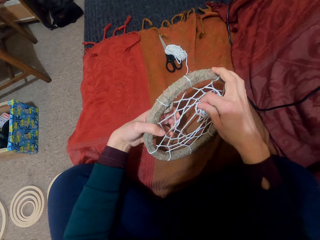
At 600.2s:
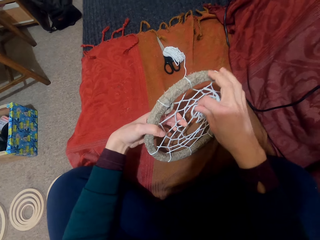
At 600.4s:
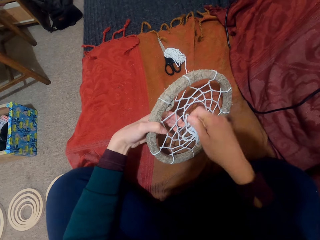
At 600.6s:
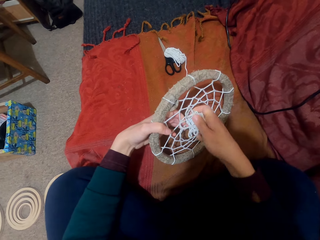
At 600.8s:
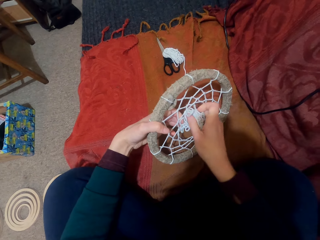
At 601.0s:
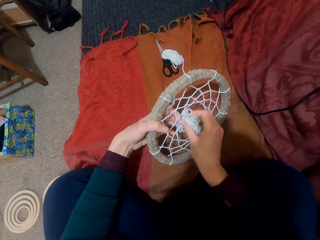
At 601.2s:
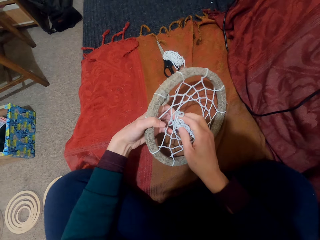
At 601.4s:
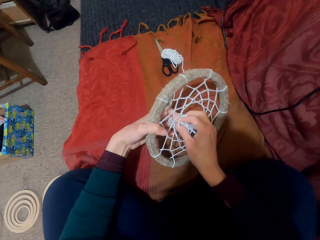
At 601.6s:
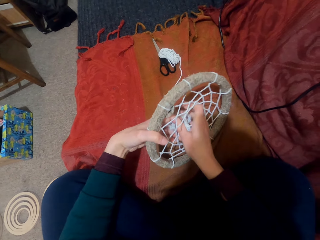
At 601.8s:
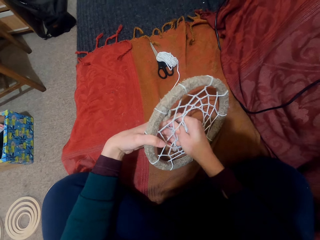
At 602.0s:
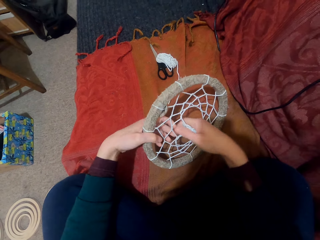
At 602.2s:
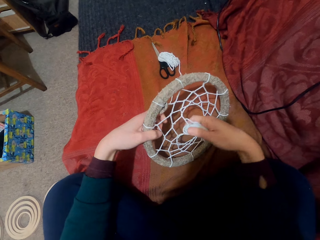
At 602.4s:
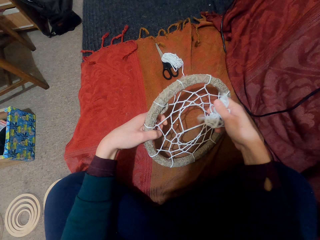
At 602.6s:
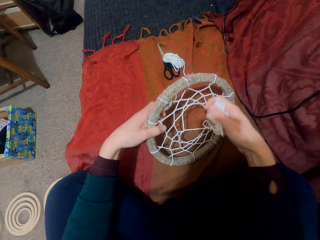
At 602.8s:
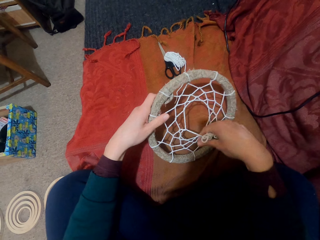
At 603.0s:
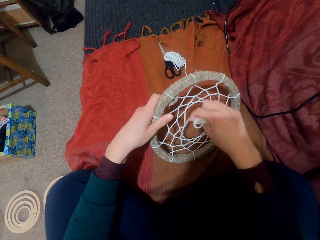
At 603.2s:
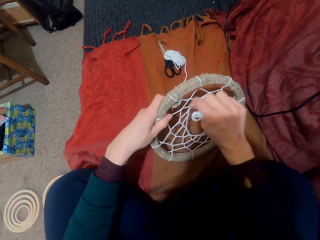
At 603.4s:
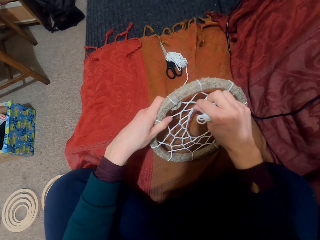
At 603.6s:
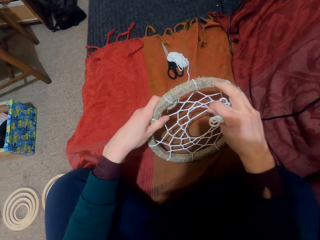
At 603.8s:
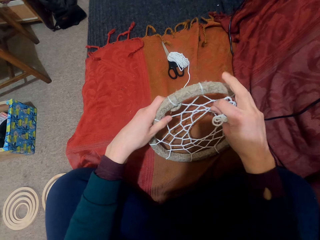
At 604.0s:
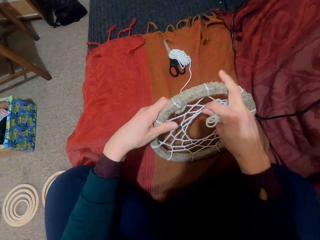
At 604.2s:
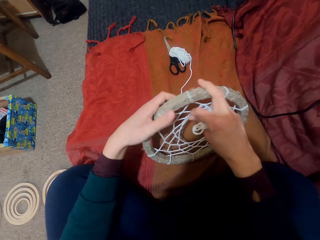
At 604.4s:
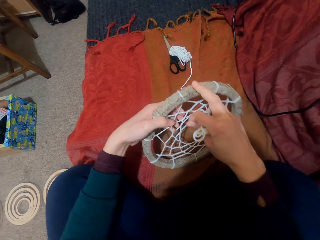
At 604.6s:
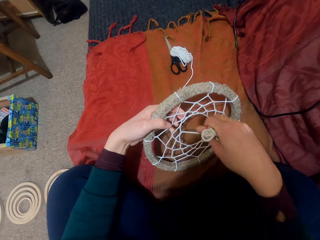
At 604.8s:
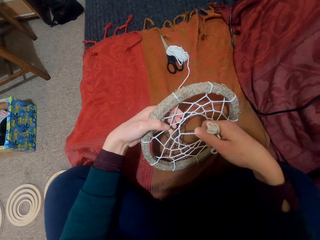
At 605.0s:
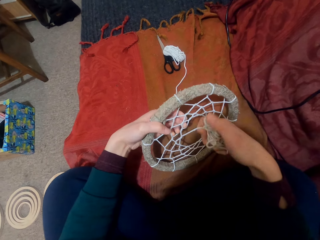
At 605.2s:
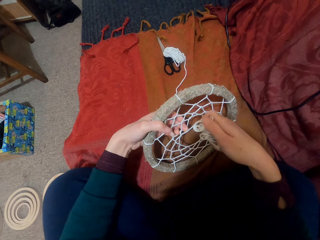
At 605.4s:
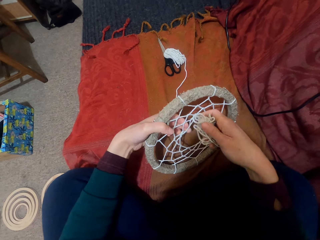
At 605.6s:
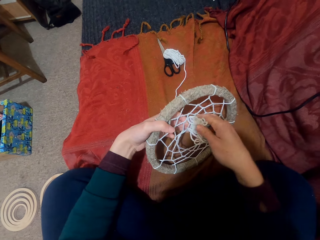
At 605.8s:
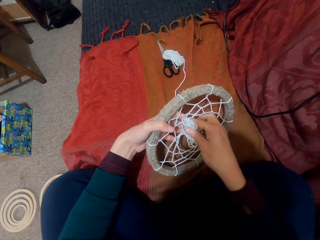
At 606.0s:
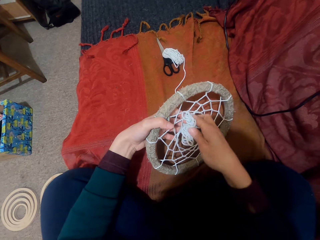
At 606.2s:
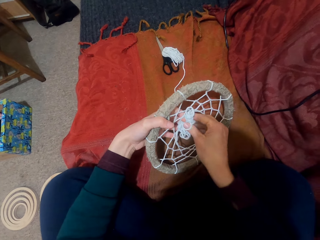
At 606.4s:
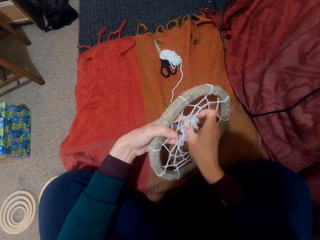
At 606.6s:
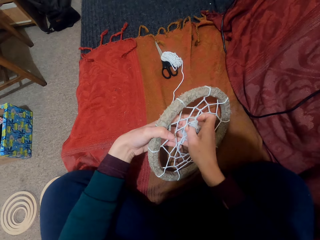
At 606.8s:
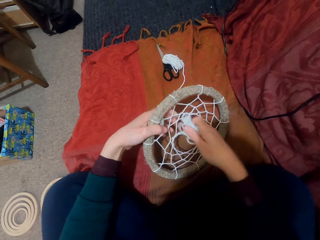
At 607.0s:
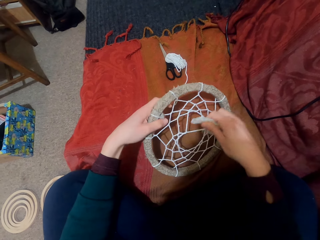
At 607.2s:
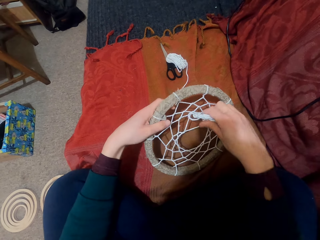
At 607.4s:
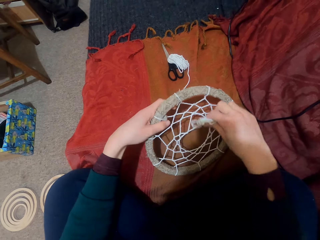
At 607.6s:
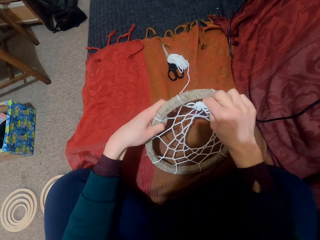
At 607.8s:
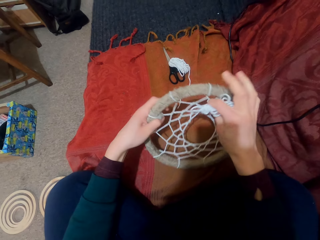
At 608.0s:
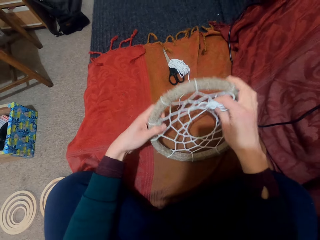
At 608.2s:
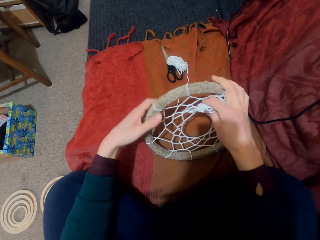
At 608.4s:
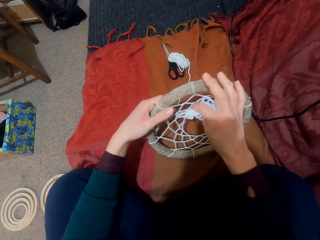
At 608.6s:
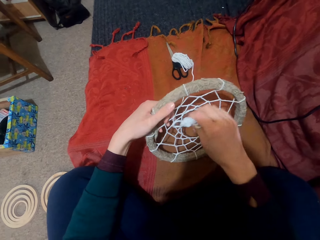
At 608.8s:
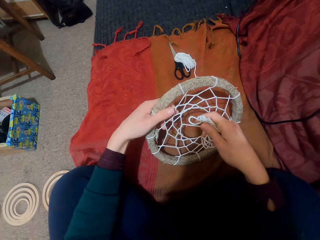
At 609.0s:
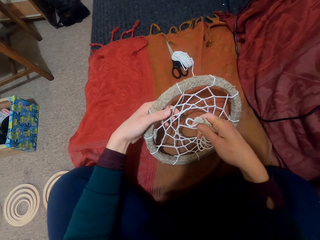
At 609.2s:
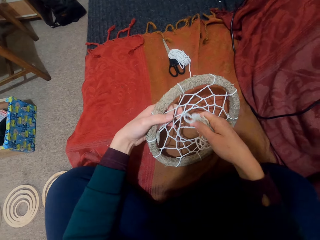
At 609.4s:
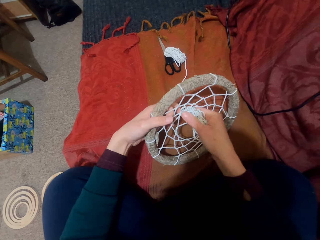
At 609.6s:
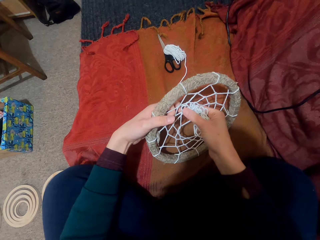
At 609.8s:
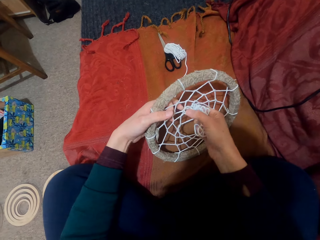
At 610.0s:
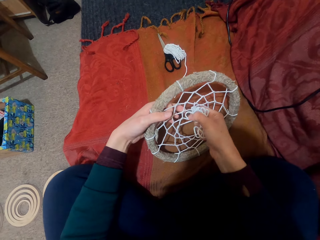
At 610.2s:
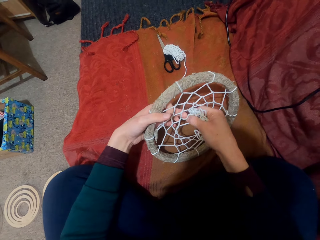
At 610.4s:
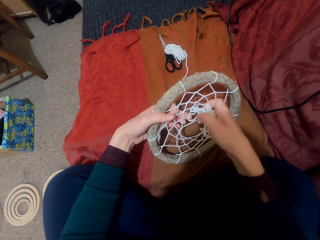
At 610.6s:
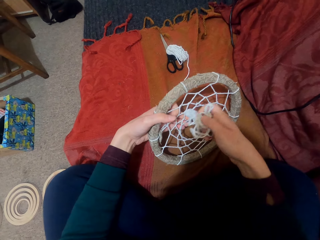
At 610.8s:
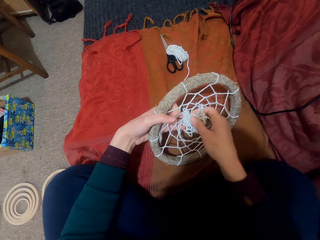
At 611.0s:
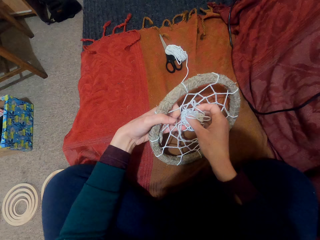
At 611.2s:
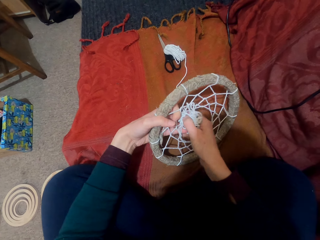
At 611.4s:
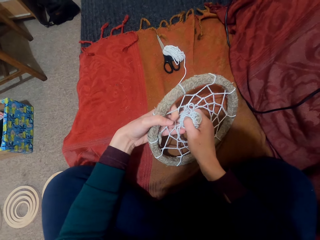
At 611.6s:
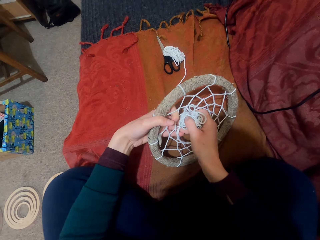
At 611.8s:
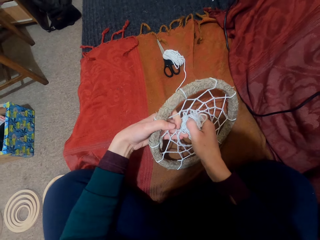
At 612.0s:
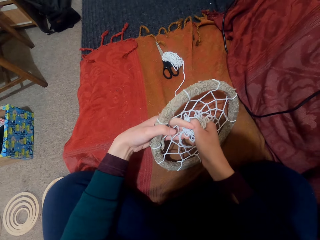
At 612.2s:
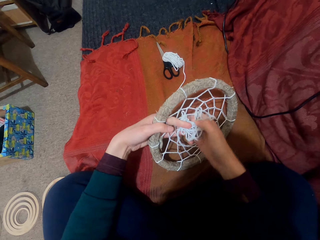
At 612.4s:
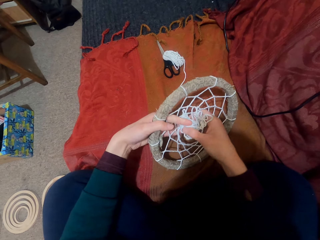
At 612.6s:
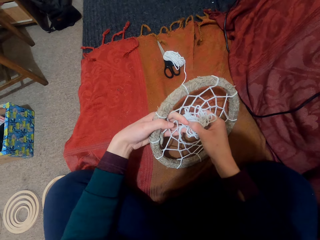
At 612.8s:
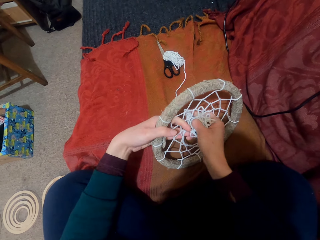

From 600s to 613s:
The camera wearer puts the thread through the pattern. They pull the thread. They turn something. They put the thread through the pattern. They pull the thread. They turn something. They move the thread. They put the thread through the pattern.

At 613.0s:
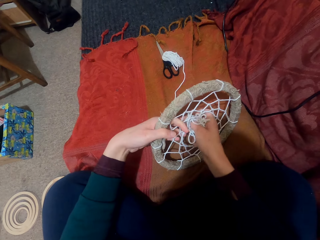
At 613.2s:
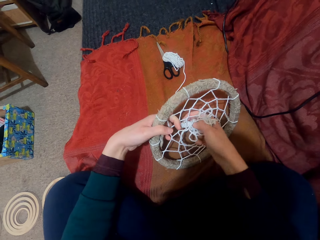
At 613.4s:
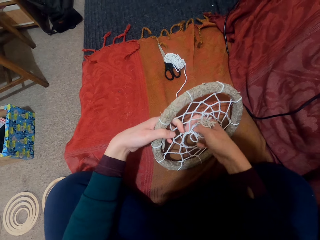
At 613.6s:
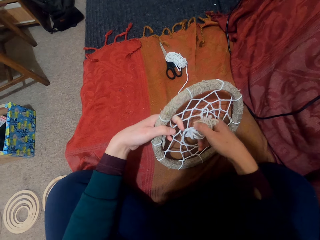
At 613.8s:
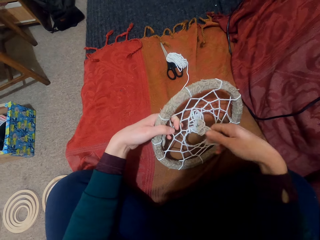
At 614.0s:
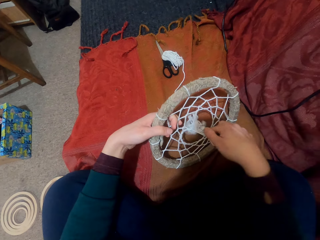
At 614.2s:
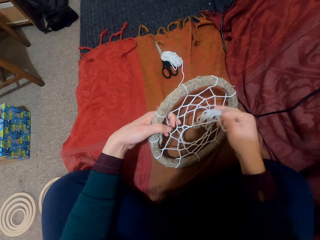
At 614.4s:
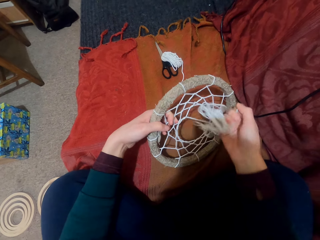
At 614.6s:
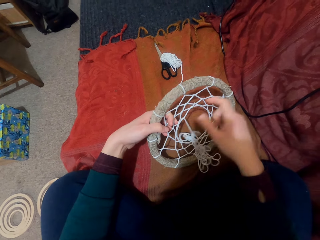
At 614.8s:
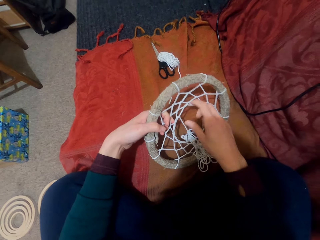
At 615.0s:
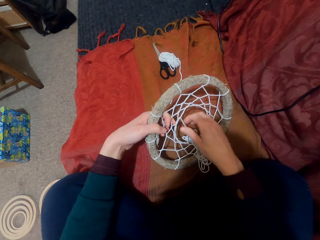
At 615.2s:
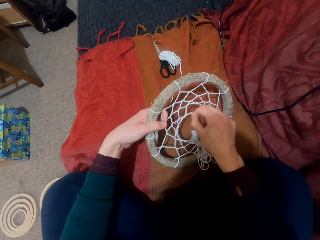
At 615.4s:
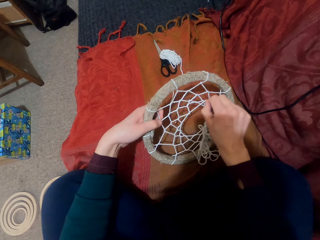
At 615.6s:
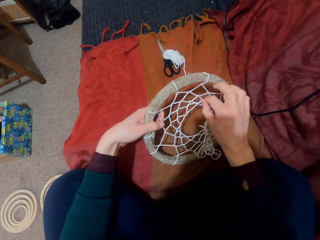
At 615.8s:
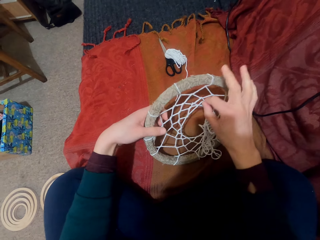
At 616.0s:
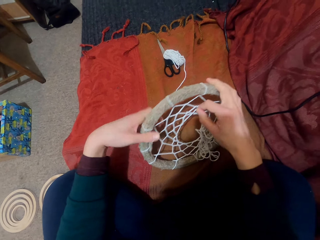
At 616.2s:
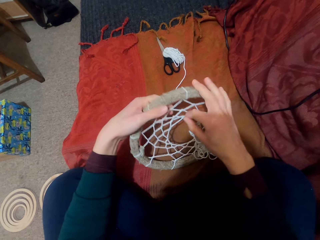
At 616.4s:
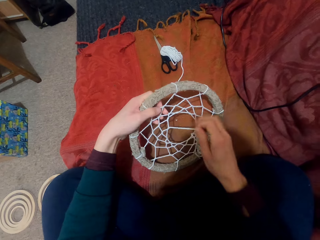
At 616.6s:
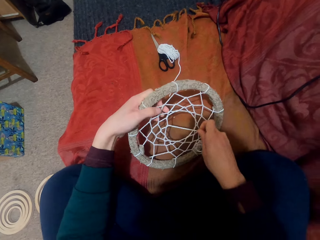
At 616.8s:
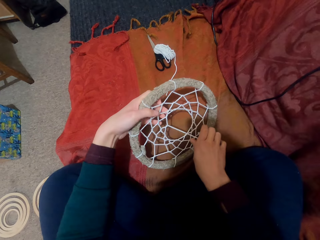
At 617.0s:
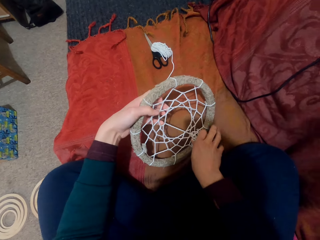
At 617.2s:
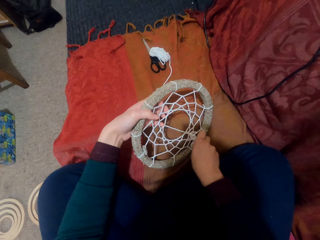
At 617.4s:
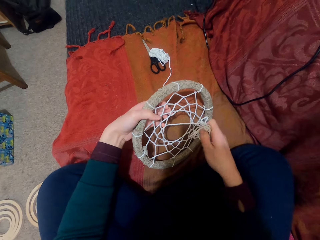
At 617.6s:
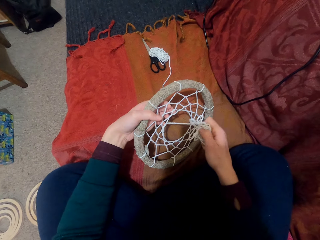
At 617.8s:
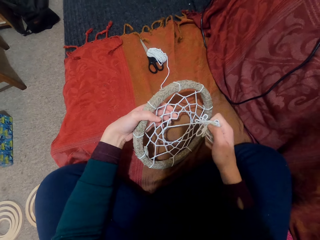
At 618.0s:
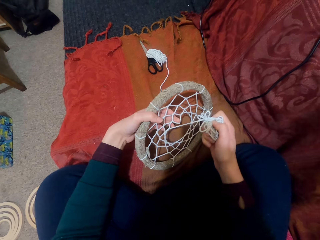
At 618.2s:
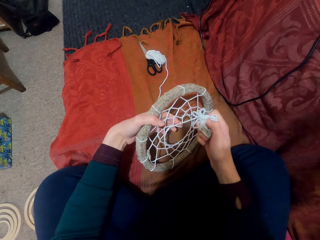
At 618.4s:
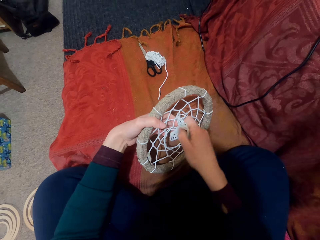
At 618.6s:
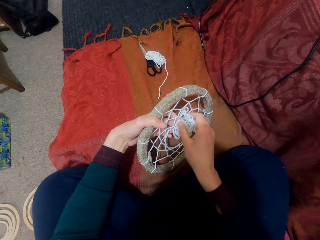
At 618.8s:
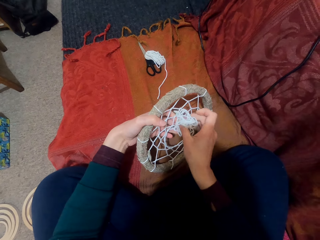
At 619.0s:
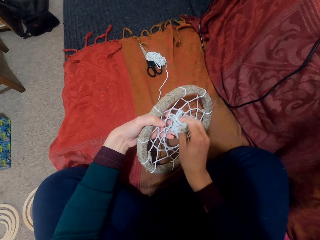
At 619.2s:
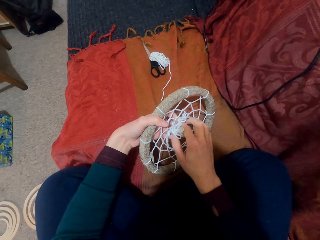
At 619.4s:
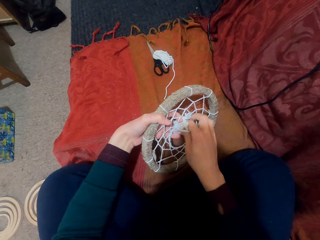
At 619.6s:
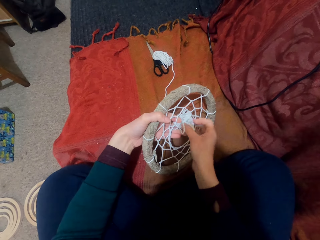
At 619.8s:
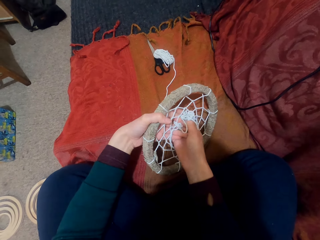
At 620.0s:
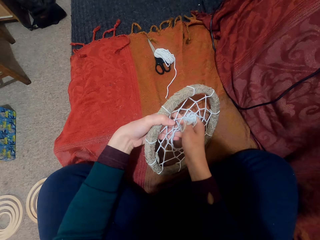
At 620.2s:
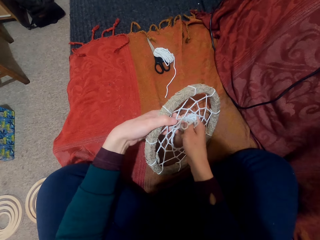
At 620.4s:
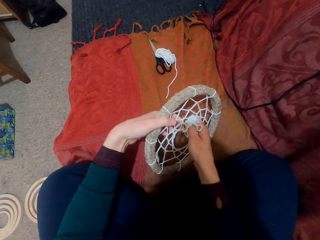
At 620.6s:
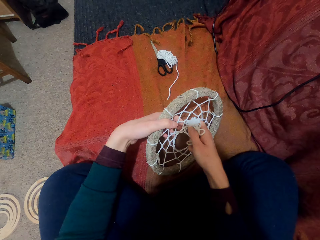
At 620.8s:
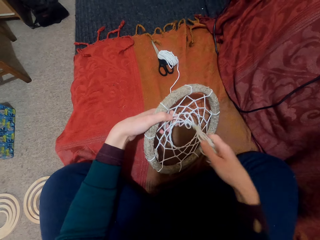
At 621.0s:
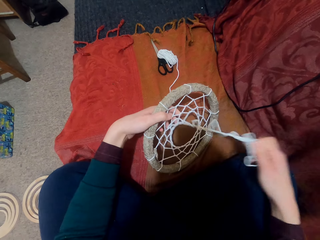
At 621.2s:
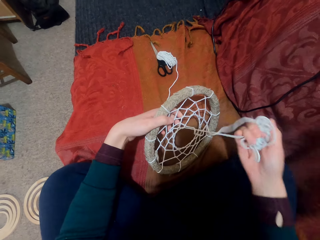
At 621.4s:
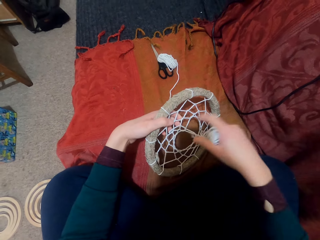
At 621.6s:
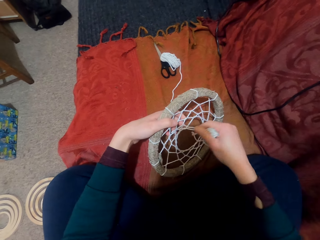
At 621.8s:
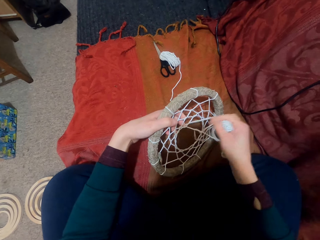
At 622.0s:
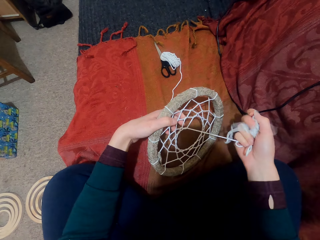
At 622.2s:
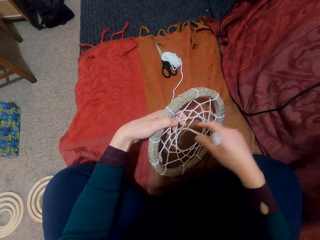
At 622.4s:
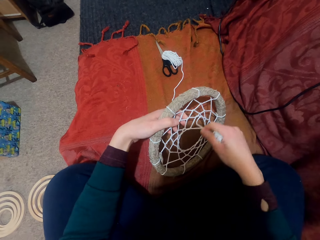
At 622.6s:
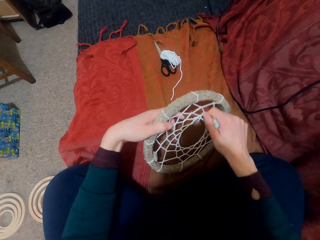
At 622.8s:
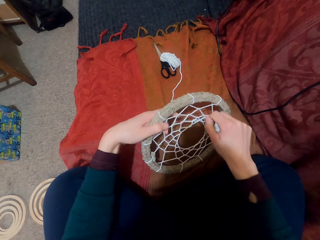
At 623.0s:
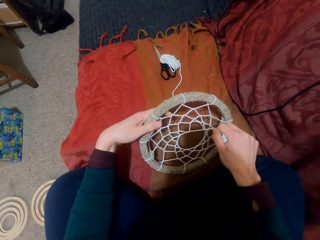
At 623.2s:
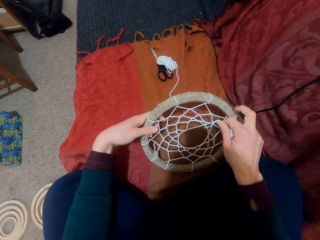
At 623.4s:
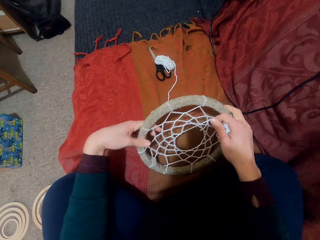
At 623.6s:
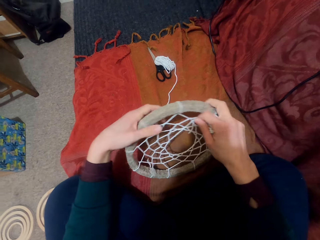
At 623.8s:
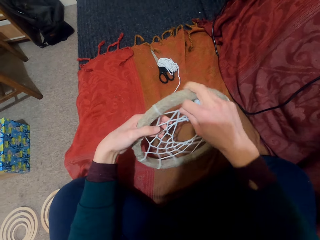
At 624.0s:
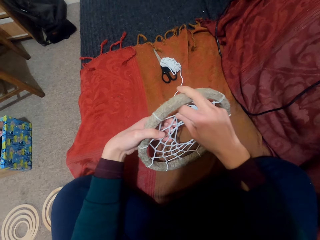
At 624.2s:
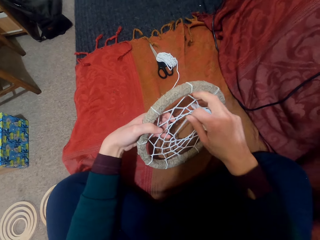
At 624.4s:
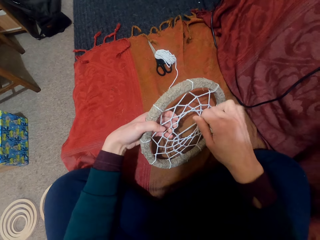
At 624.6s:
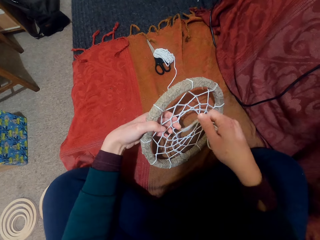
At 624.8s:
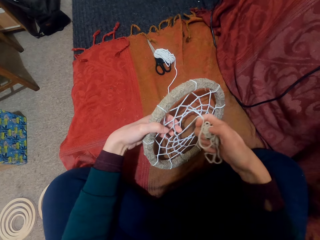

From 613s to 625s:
The camera wearer pulls the thread. They turn something. They move the thread. They put the thread through the pattern. They pull the thread. They turn something.
